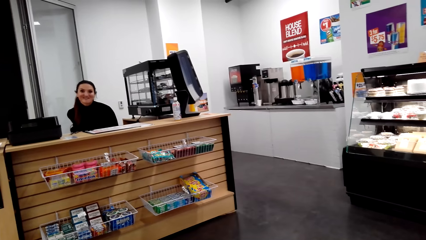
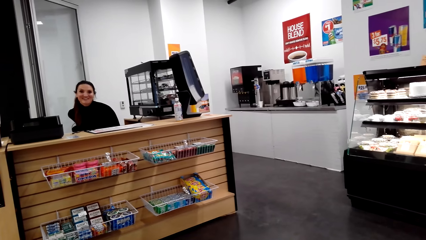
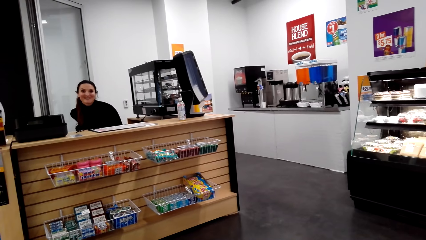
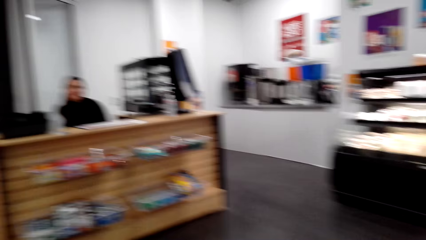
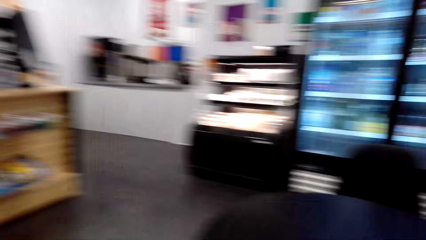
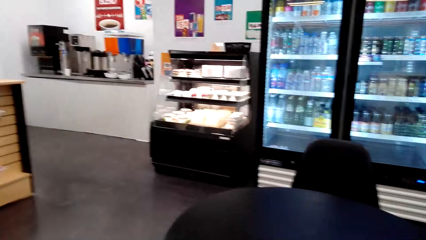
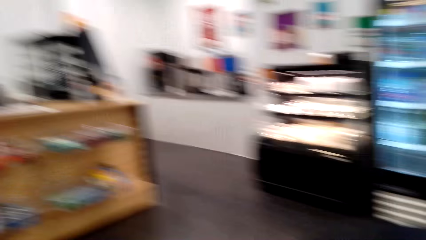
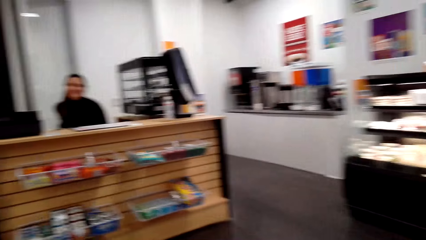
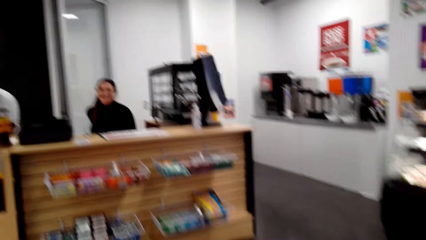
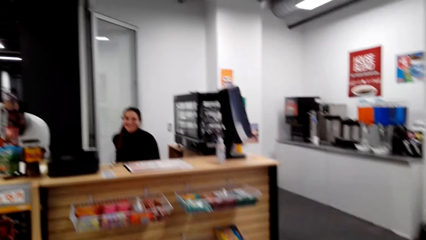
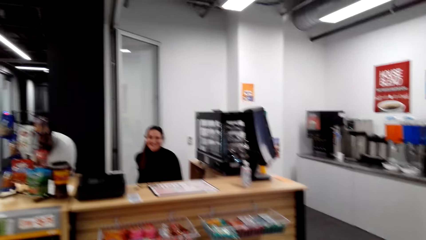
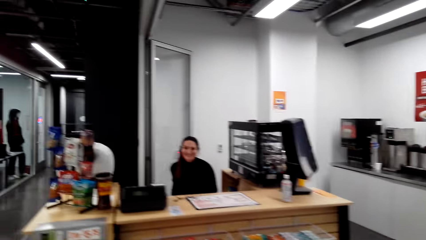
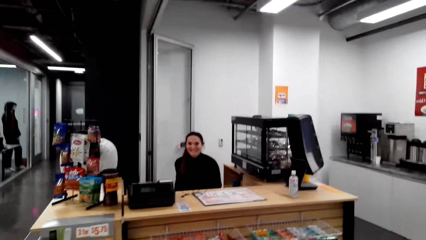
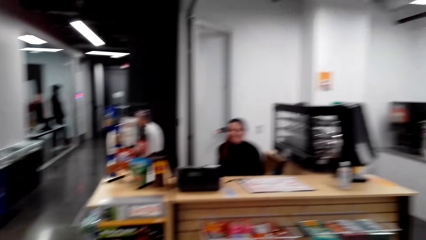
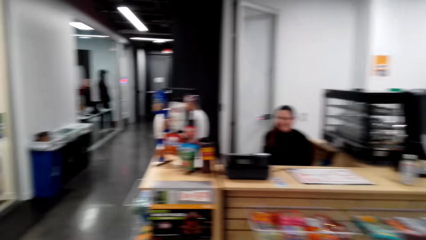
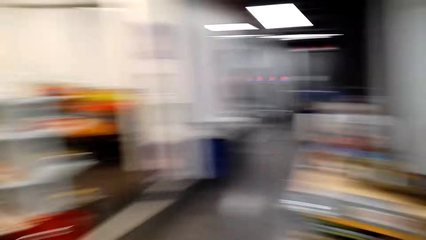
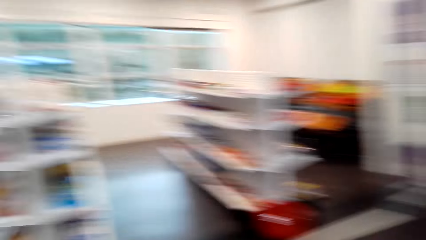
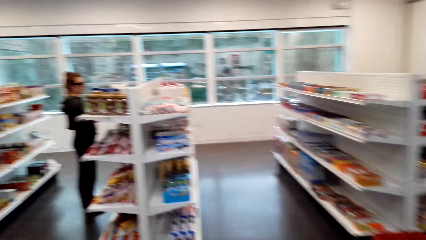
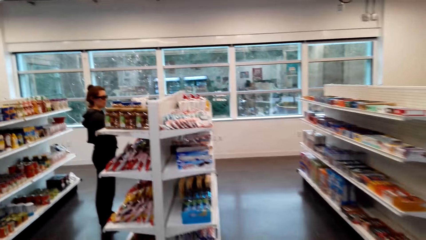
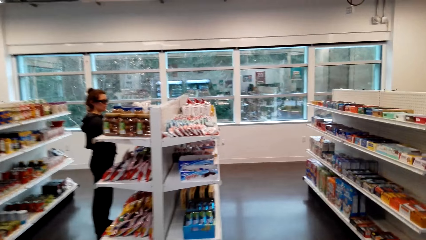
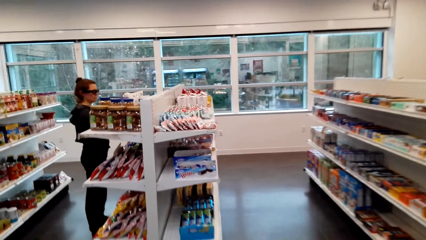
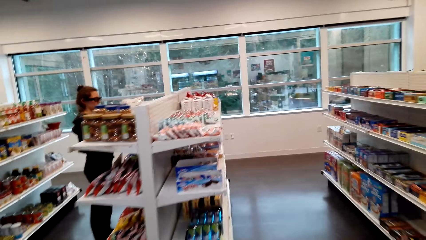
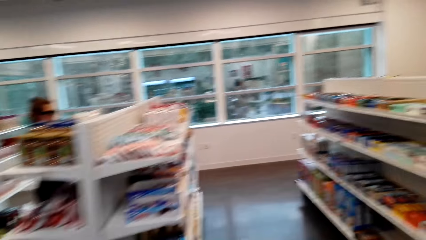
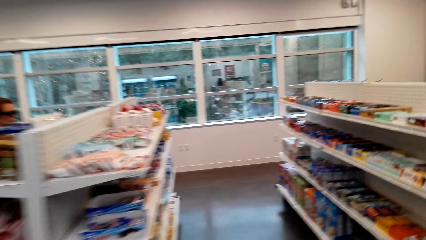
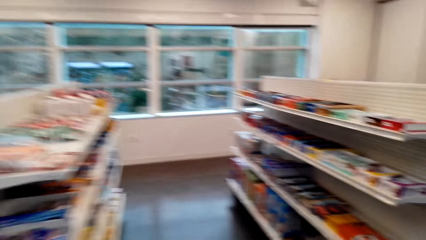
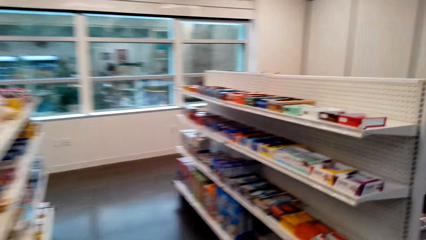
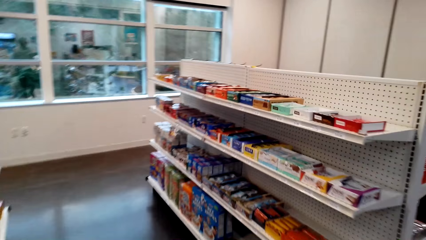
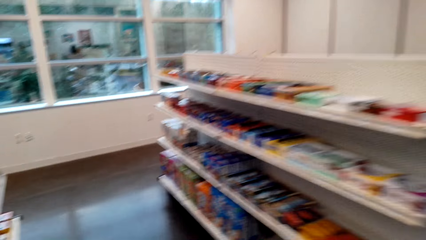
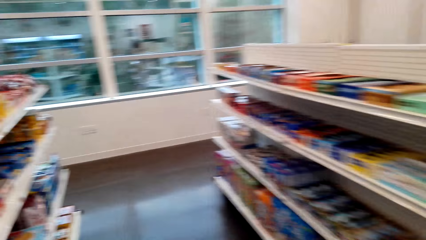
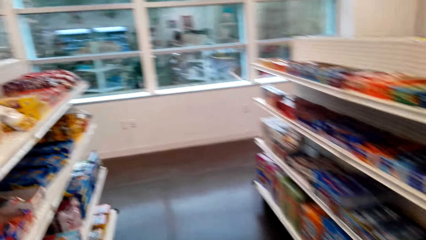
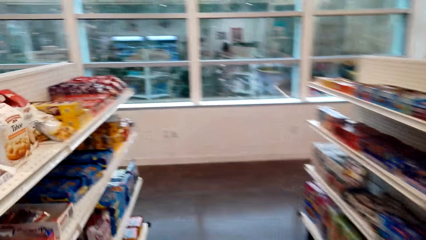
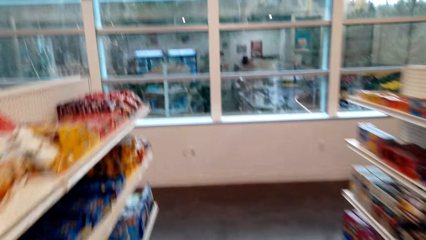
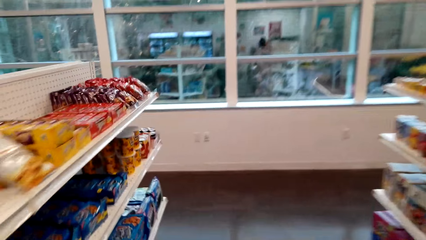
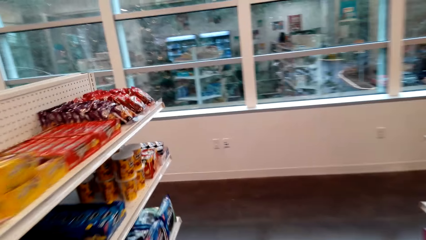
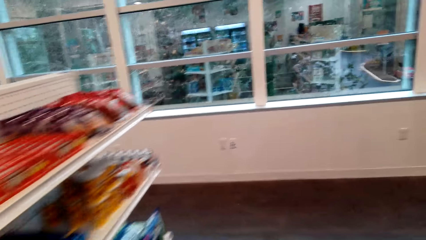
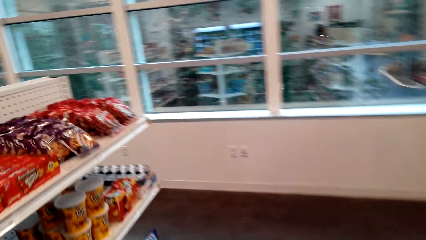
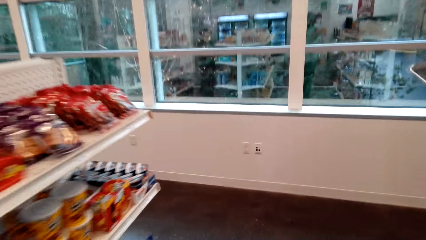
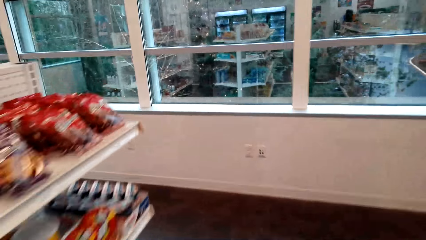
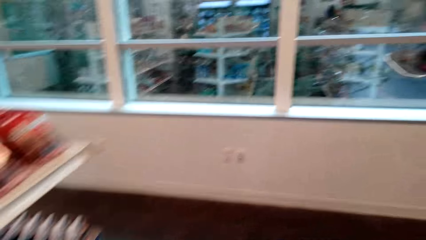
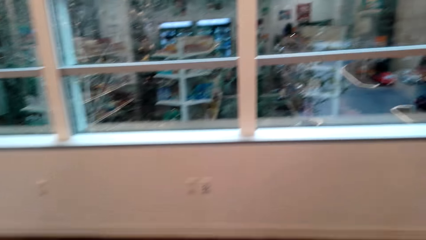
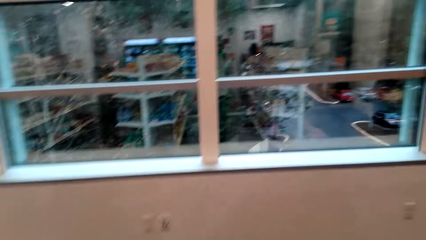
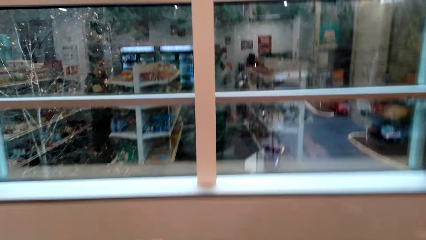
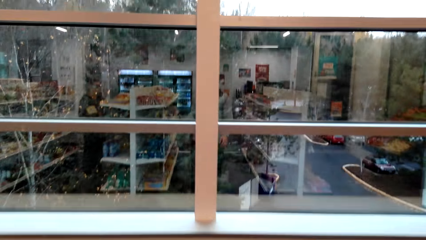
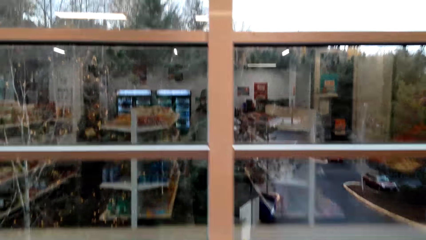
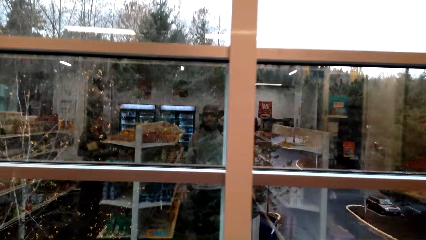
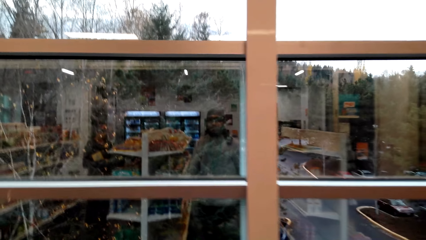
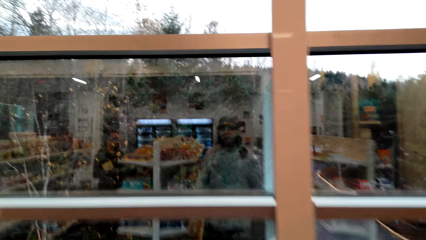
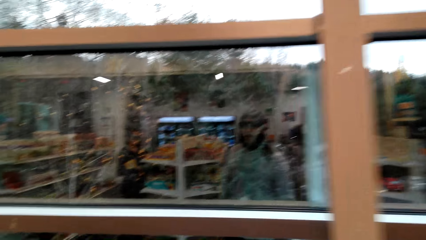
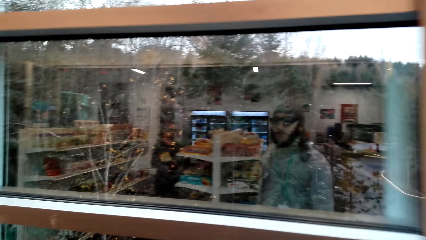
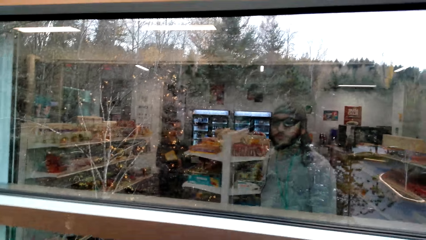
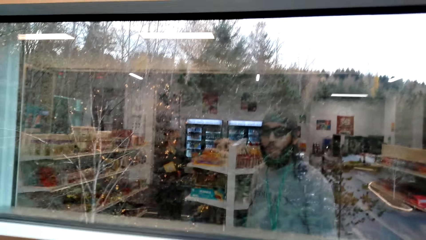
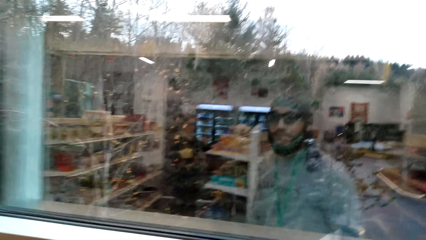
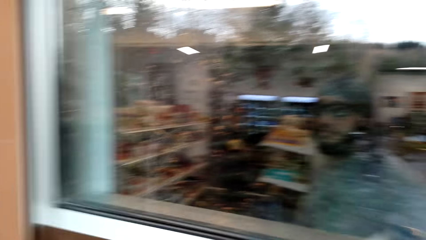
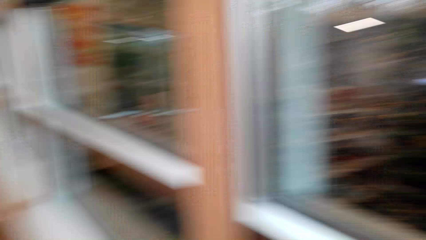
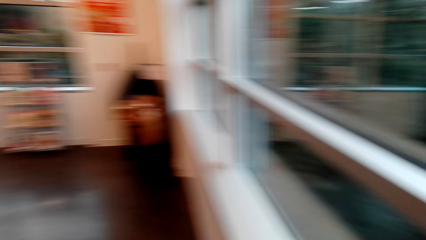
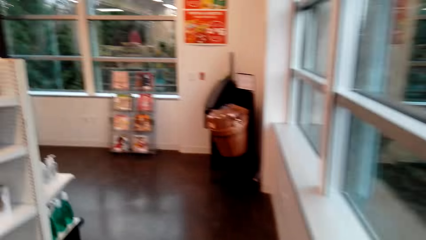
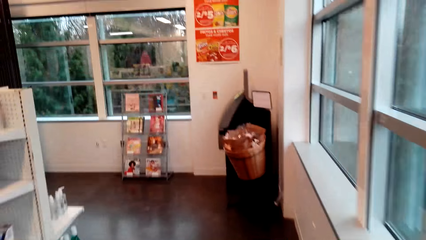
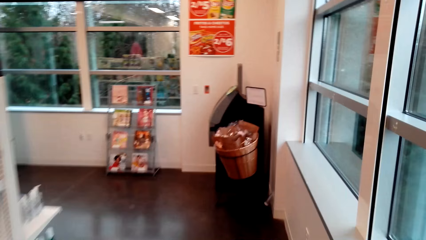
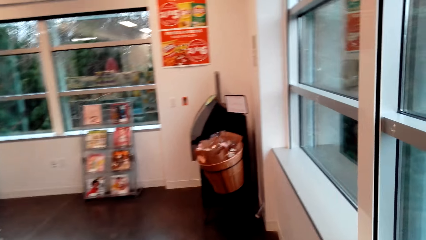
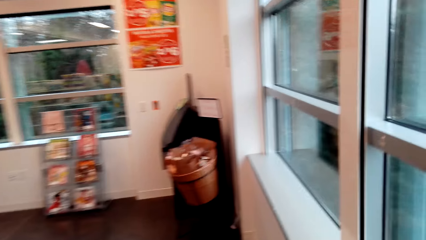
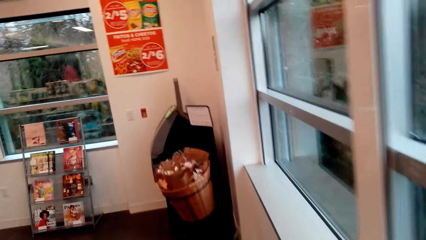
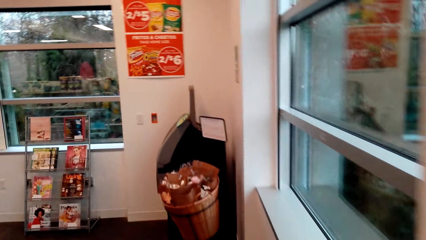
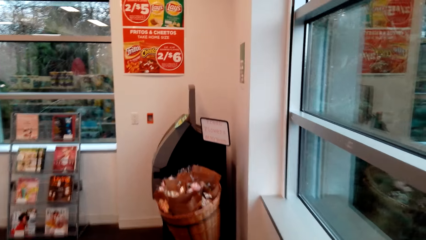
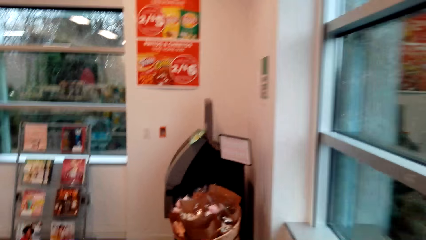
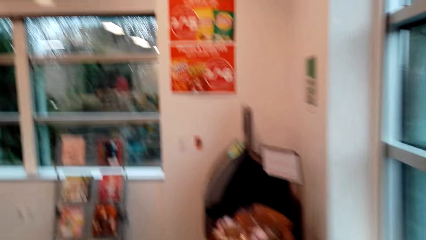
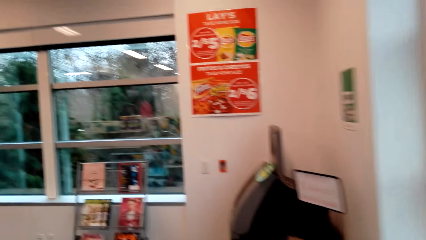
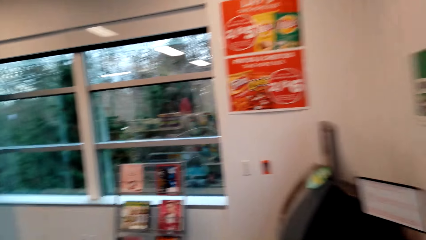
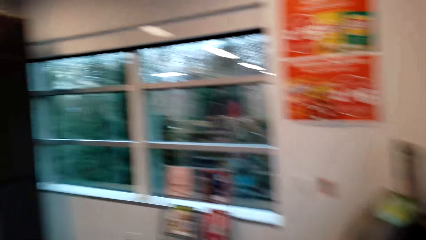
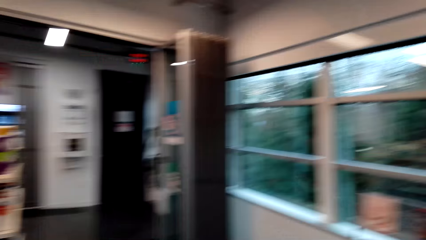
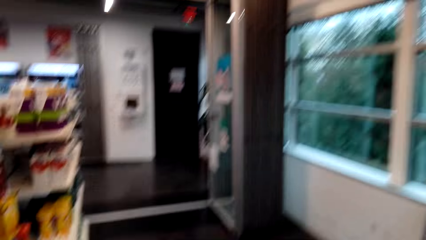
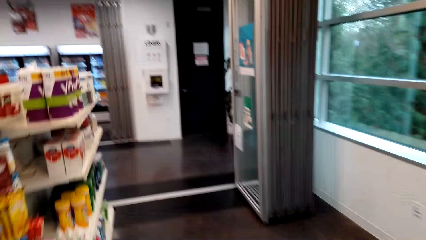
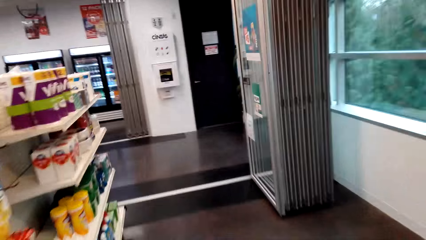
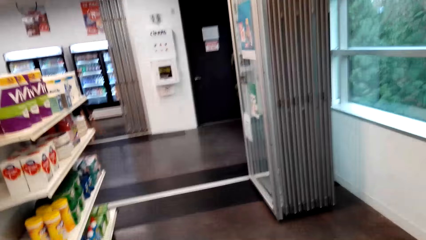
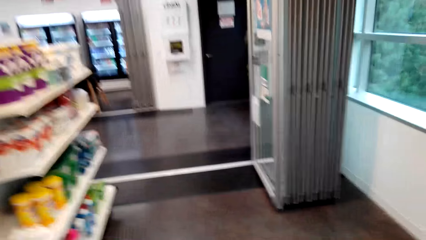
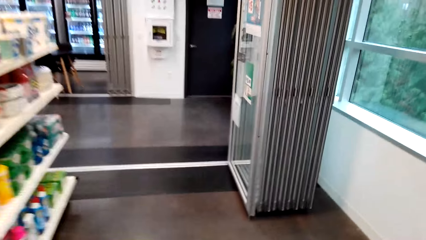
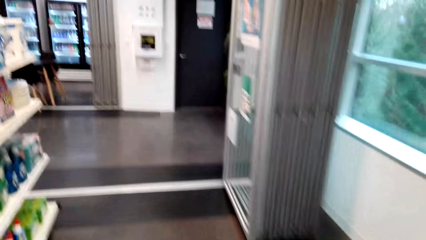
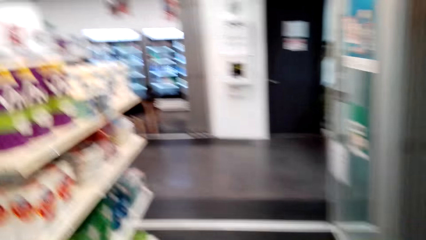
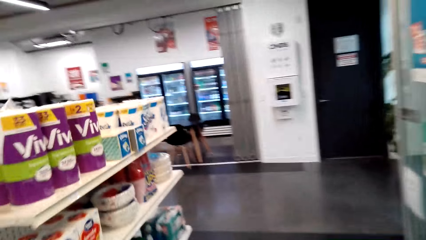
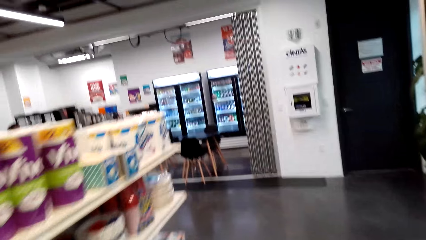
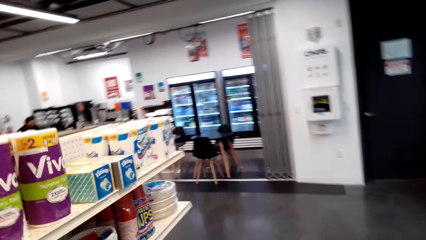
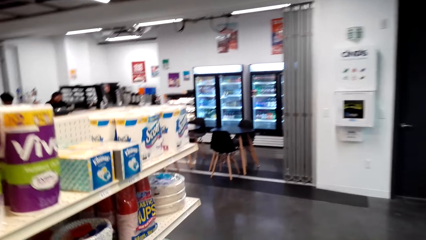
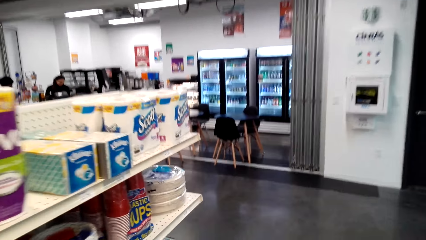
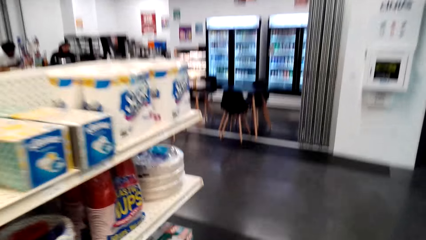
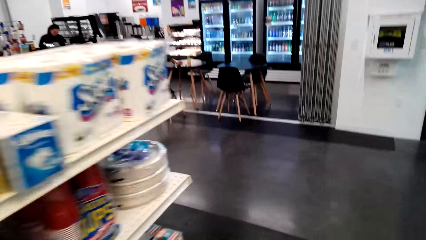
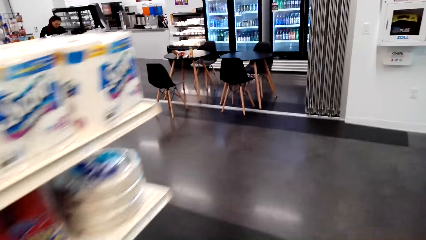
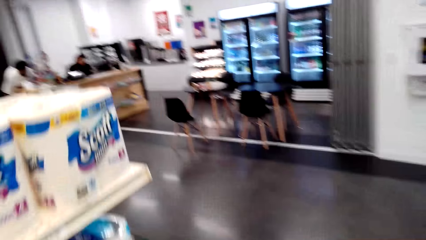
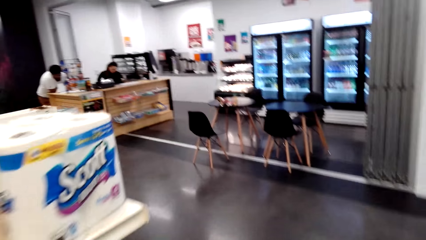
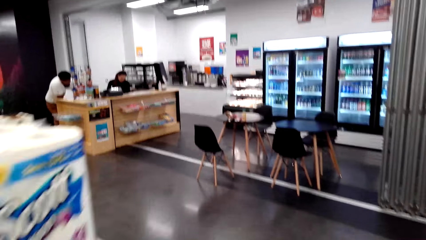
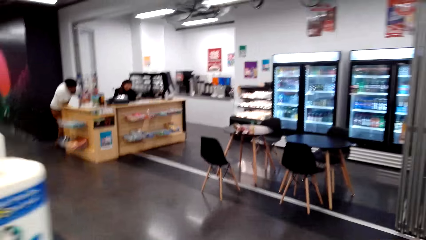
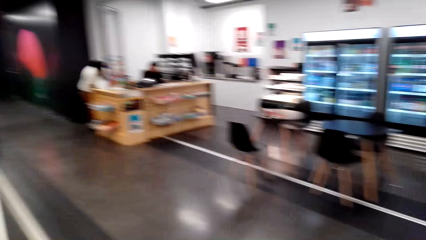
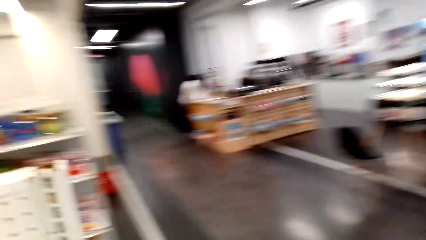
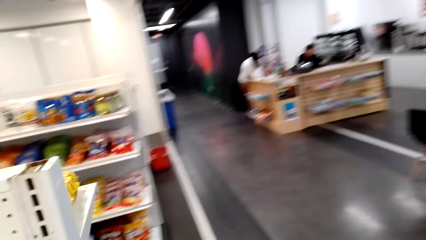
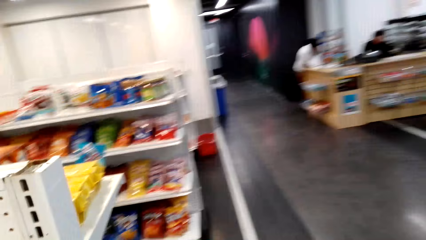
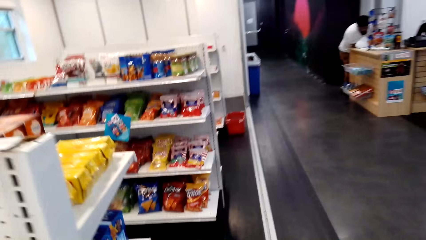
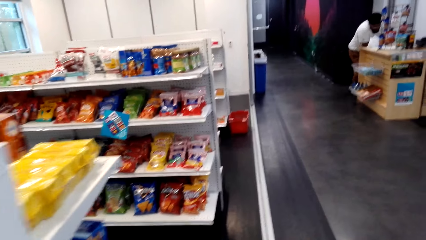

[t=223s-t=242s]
A lady stands at the shelf. The camera wearer walks to the window. They walk around the supermarket. They look out of the window and walk round the store.
